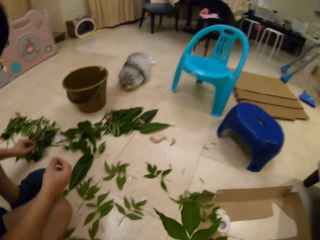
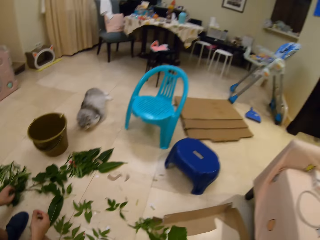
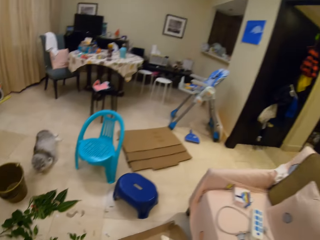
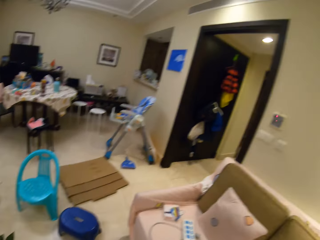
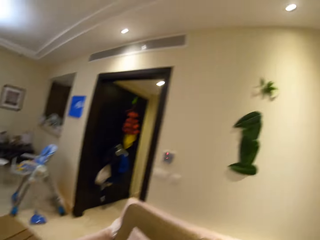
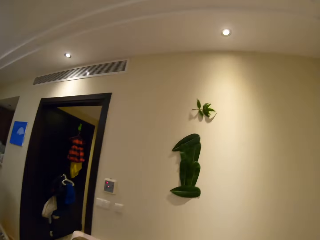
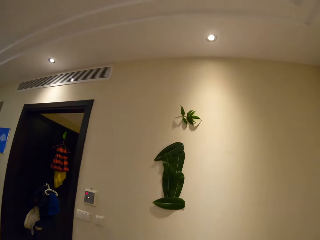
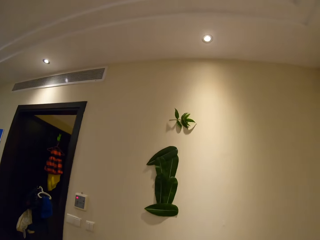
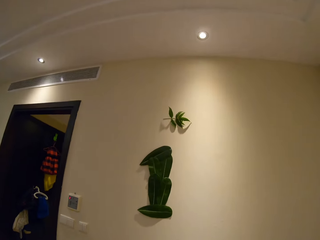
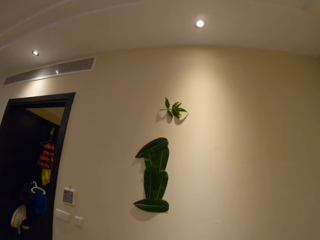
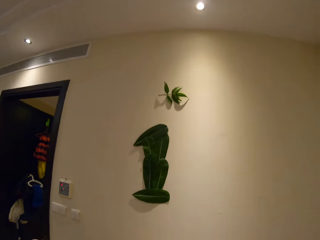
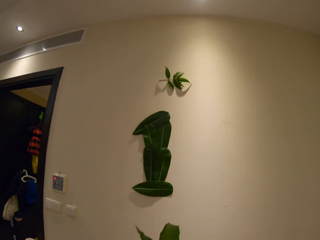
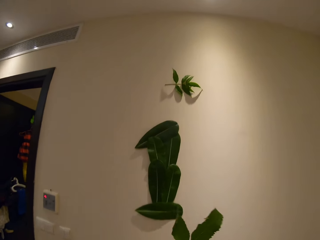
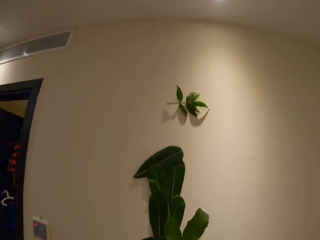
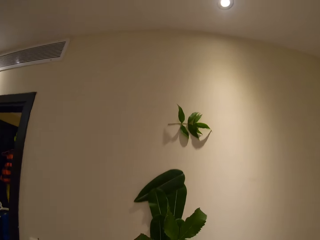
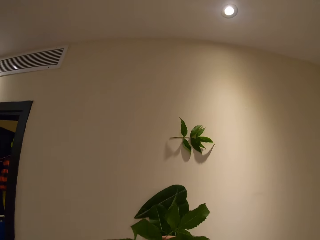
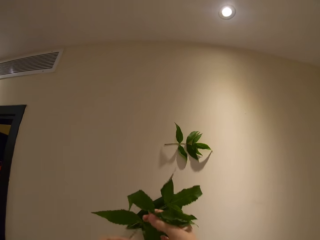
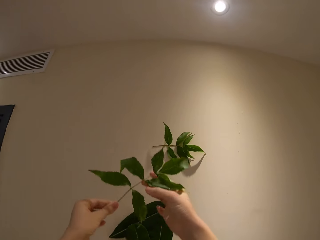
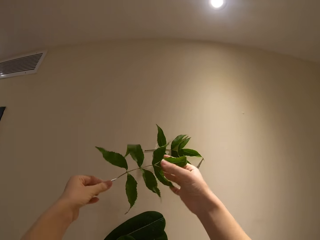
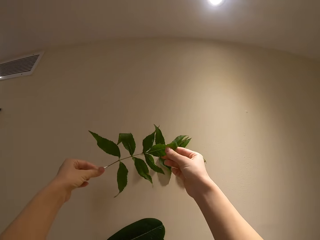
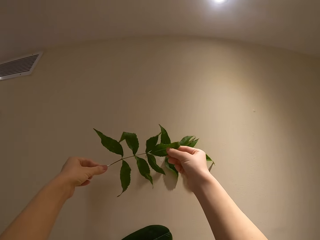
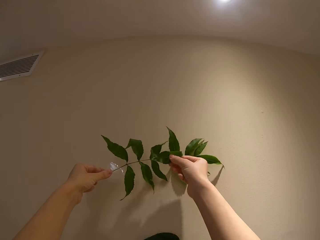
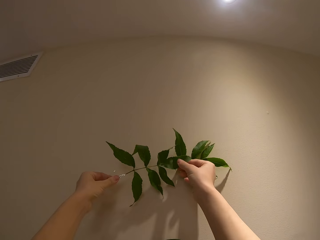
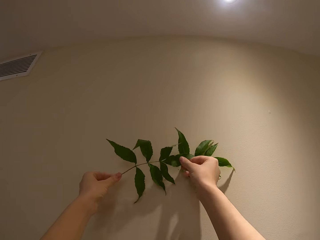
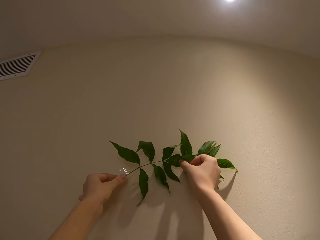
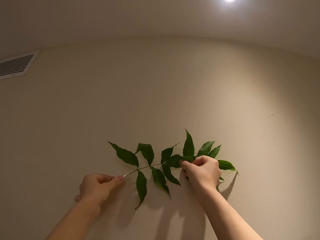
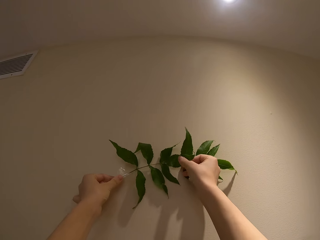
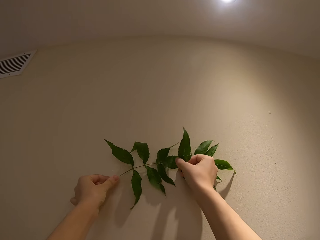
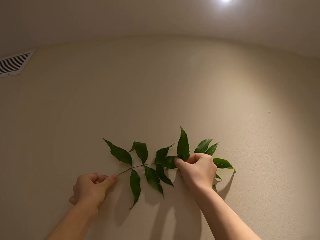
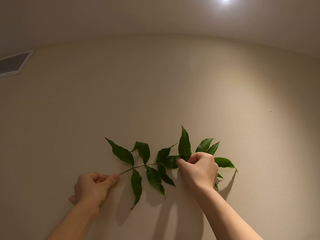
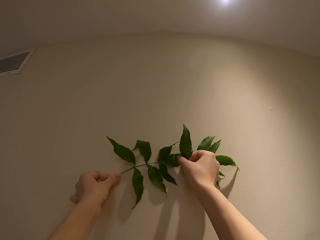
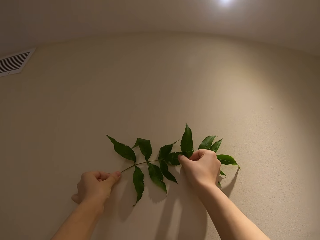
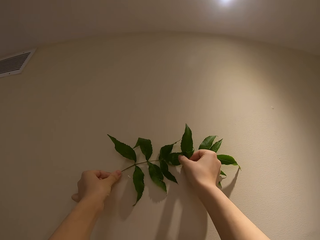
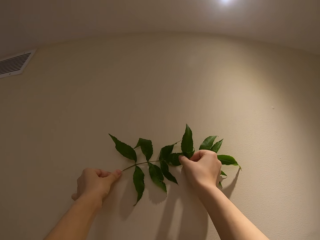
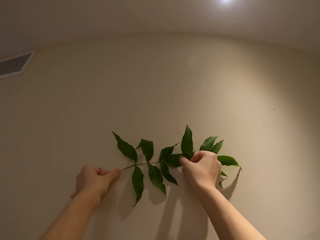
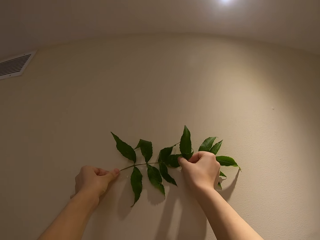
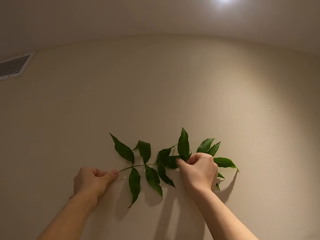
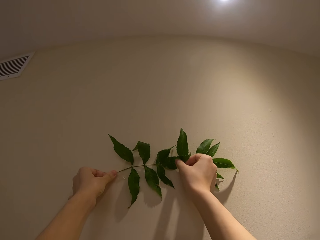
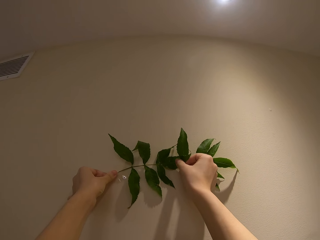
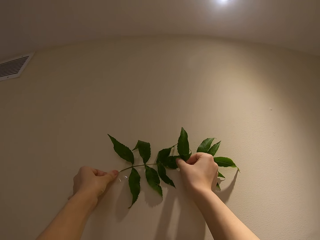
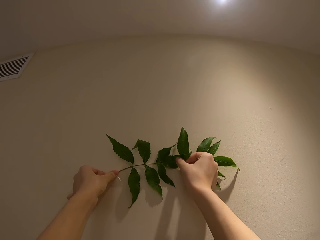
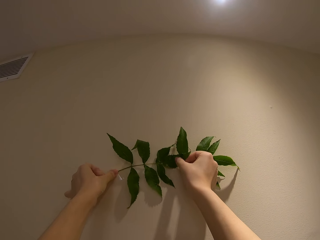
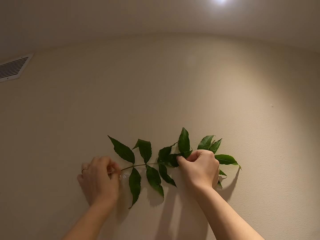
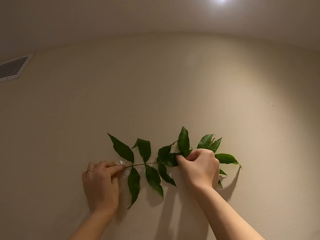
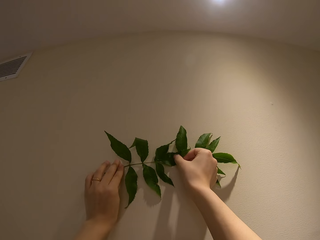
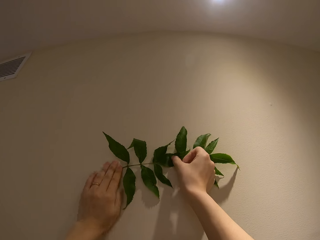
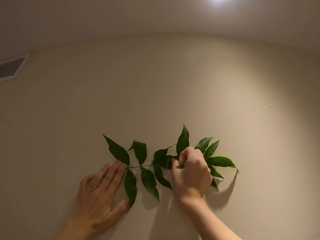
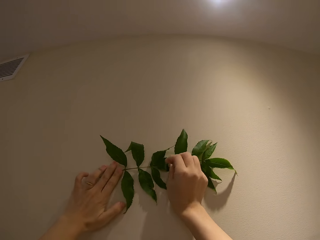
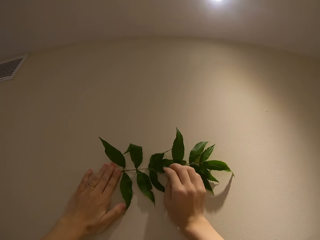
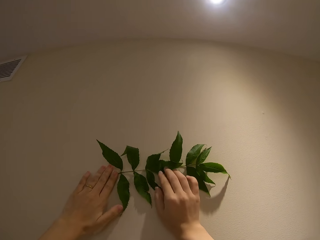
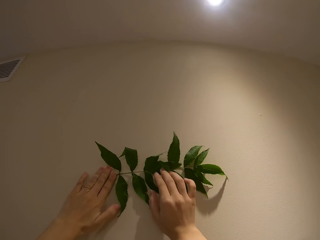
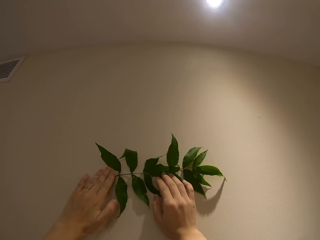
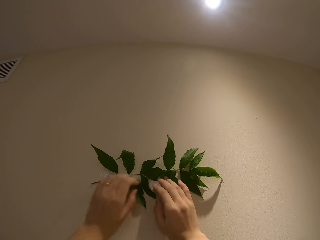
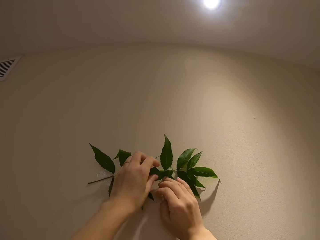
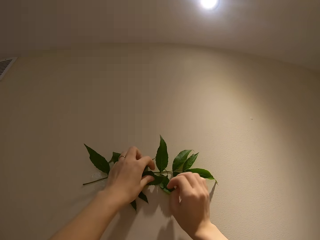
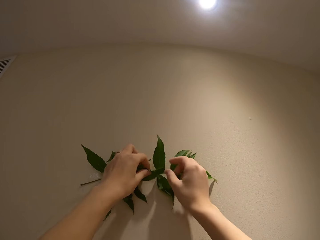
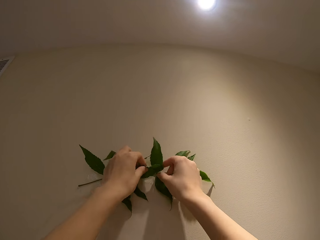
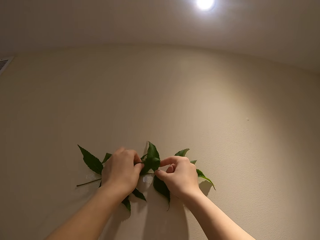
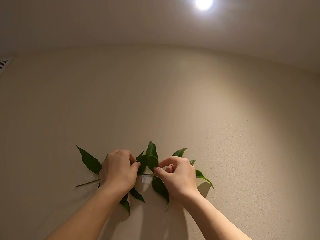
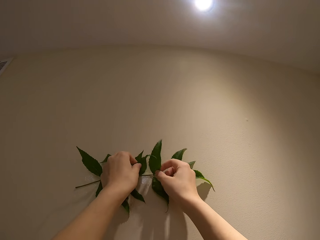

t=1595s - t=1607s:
The camera wearer walks. A person puts a piece of the leaf on the wall with tape and moves in the room. The camera wearer sticks the plant on the wall.

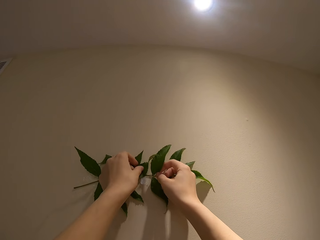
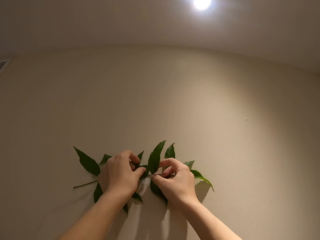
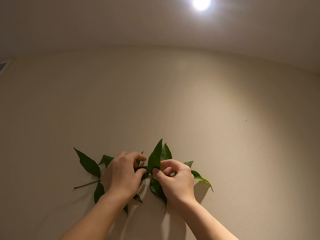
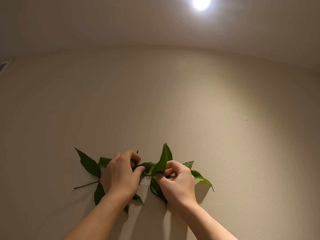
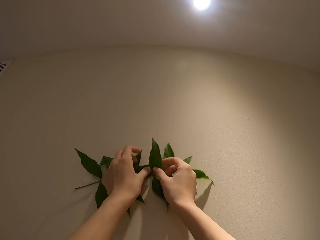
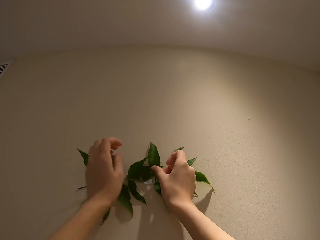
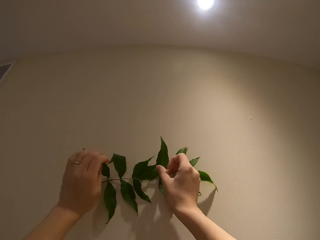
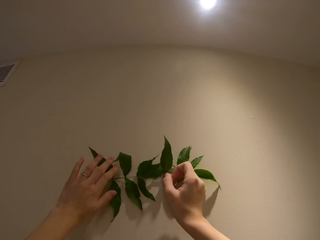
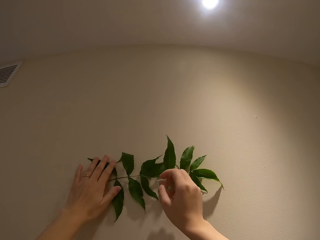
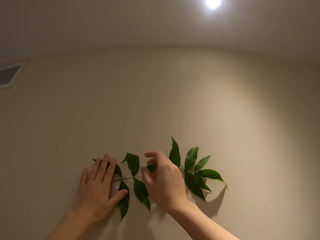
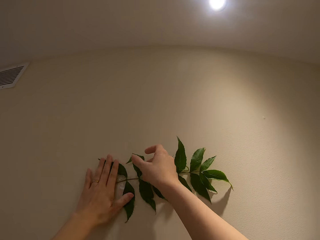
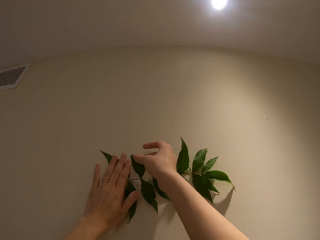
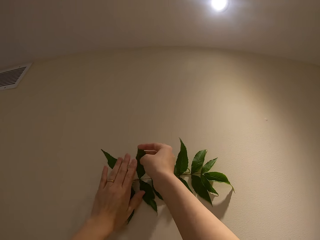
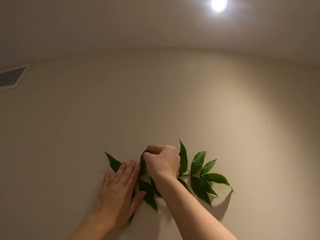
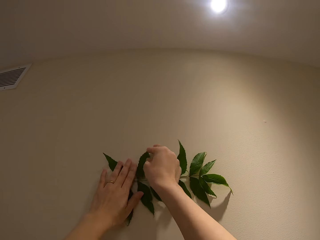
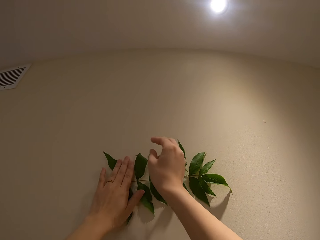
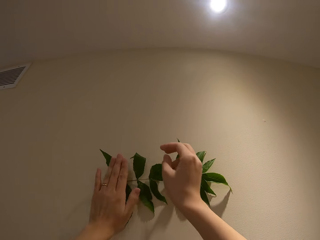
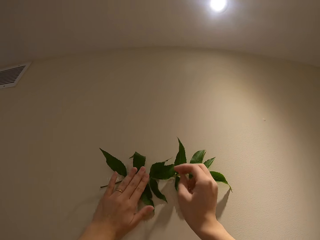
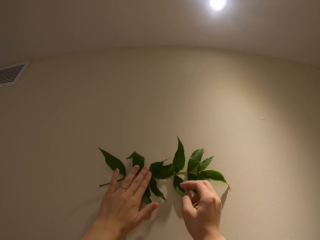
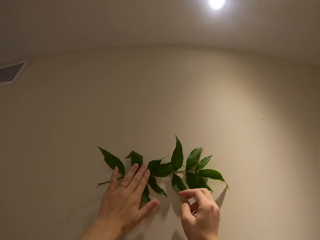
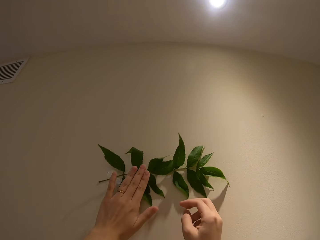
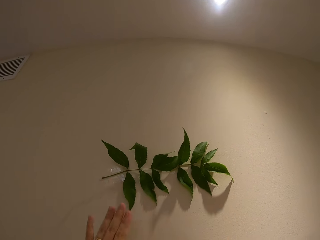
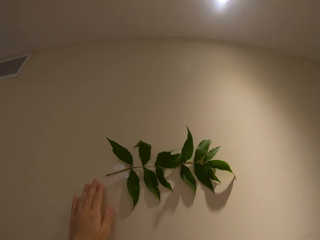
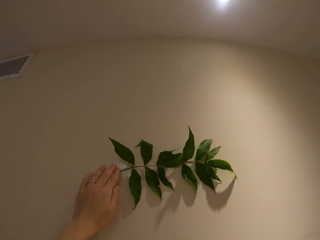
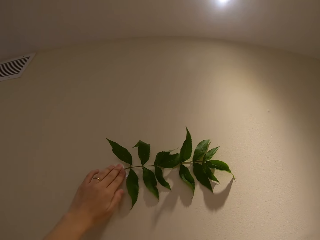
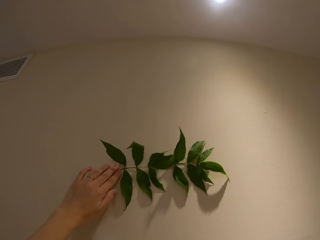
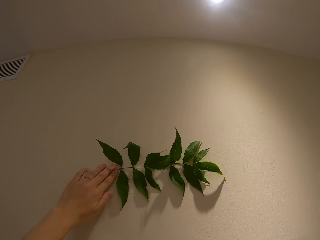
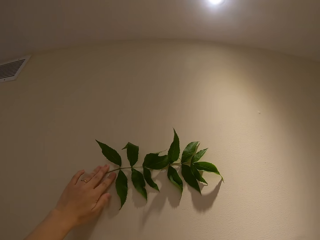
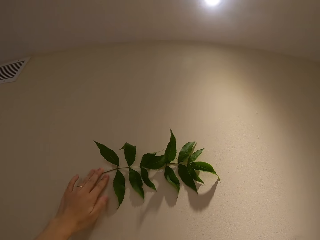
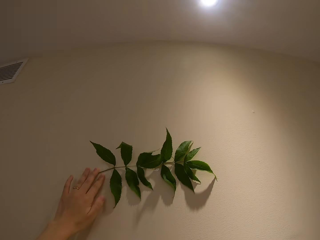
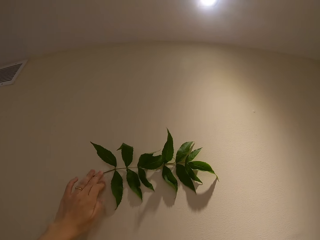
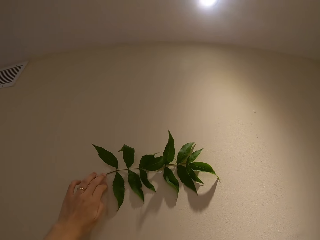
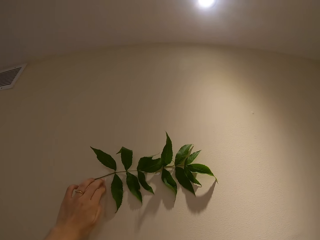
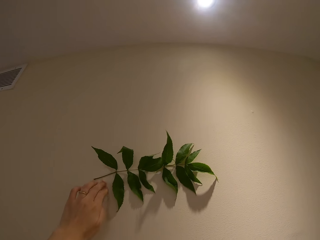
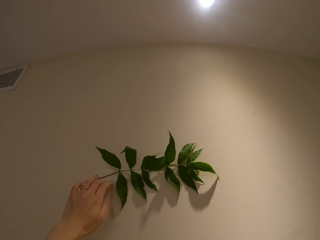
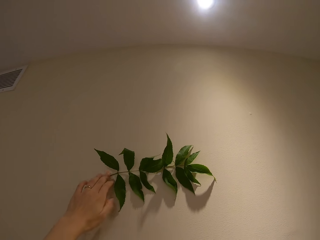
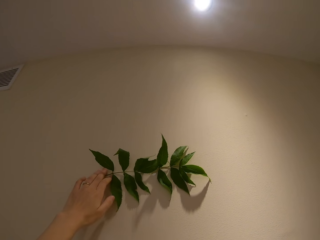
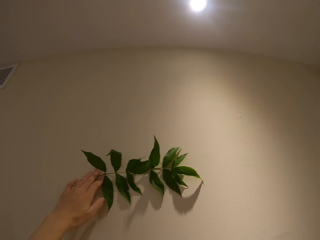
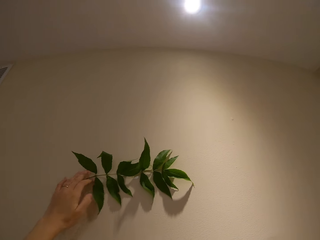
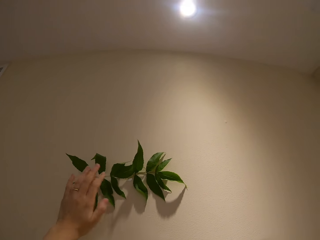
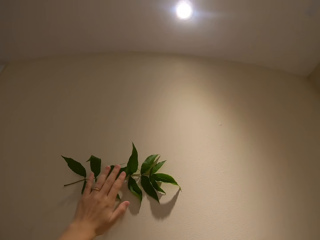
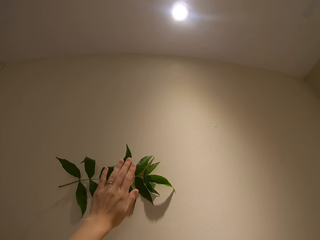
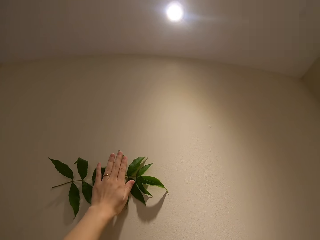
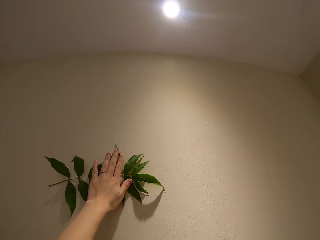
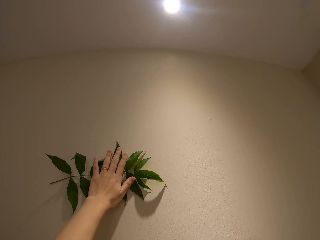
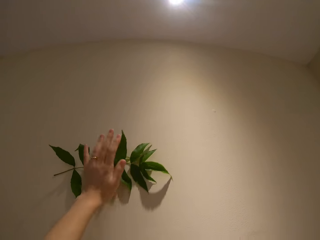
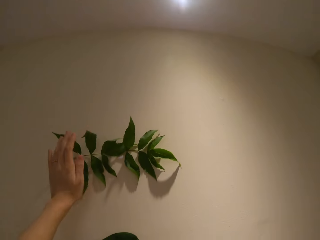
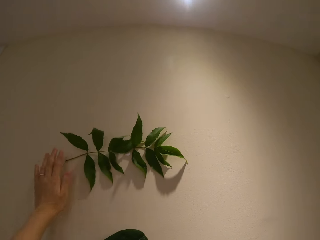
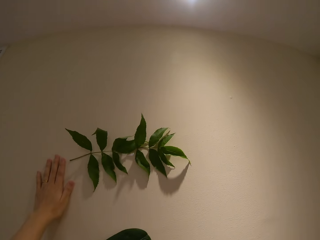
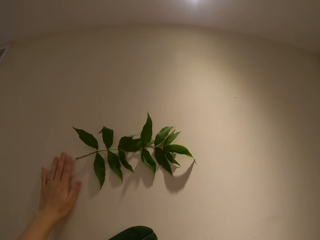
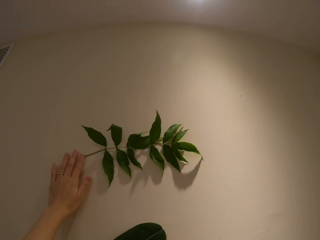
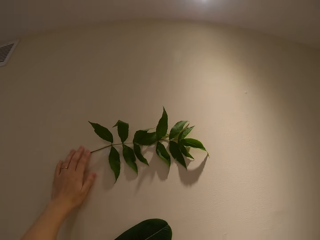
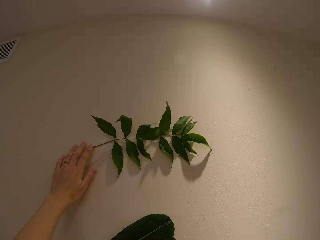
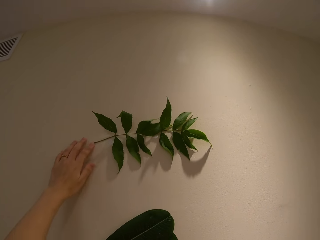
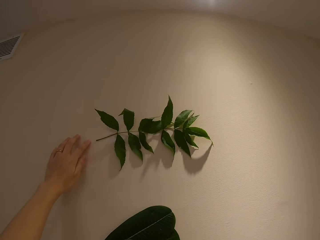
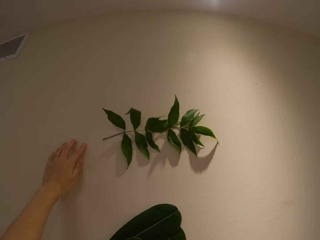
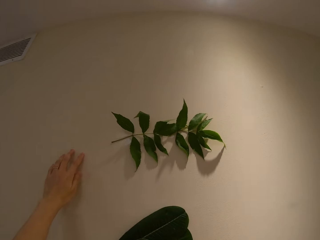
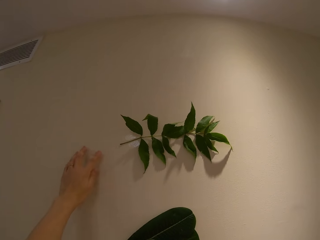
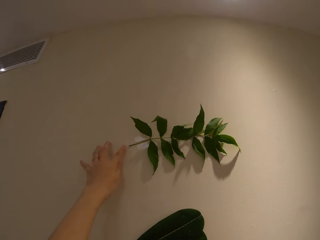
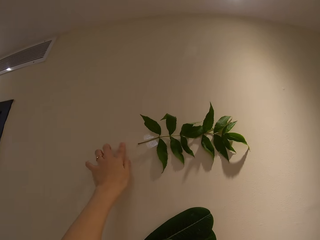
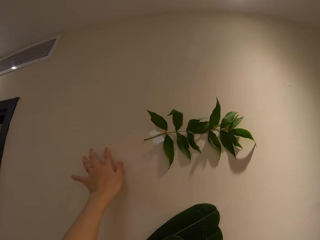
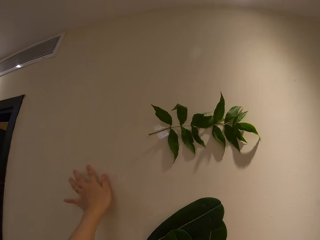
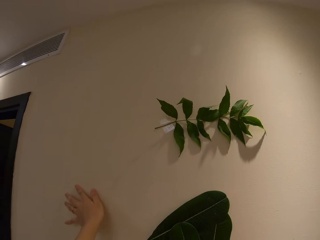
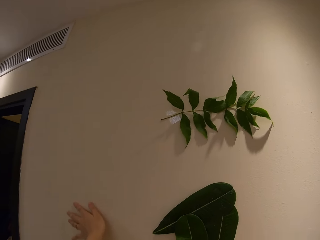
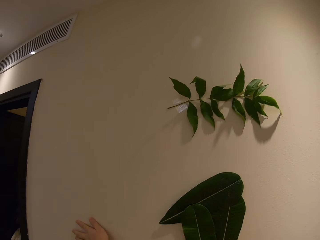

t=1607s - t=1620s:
The camera wearer looks at the plant on the wall. They speak to a person.
